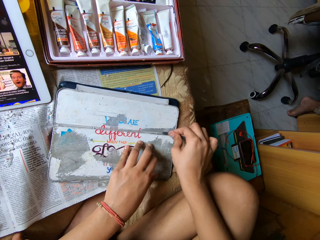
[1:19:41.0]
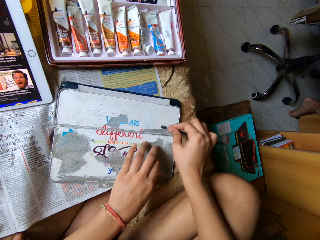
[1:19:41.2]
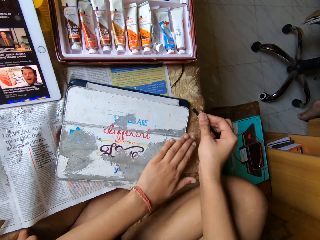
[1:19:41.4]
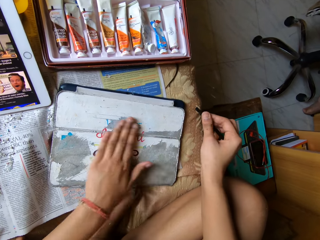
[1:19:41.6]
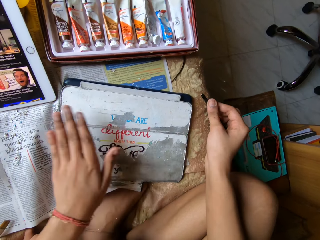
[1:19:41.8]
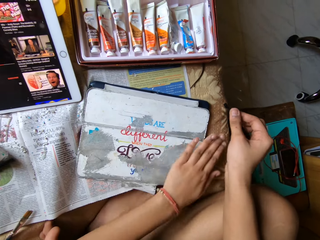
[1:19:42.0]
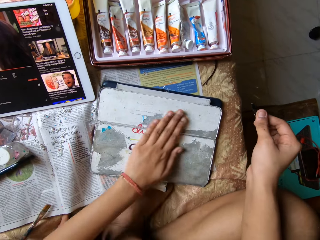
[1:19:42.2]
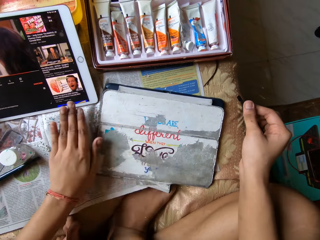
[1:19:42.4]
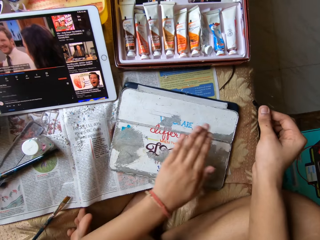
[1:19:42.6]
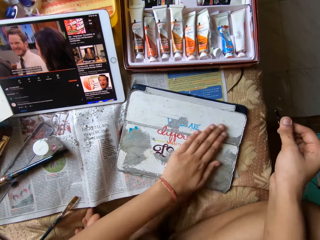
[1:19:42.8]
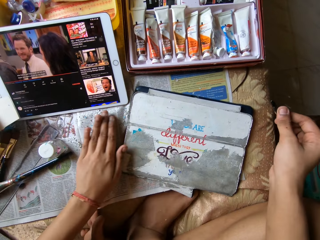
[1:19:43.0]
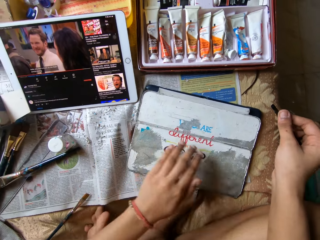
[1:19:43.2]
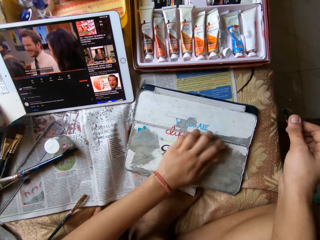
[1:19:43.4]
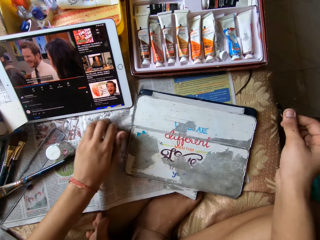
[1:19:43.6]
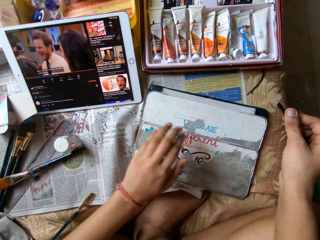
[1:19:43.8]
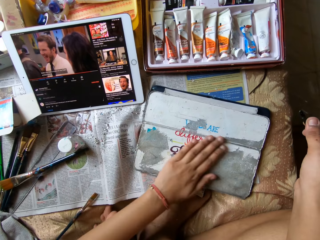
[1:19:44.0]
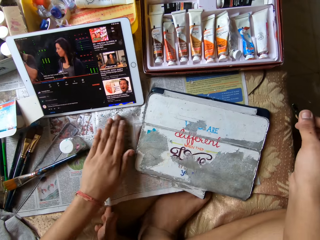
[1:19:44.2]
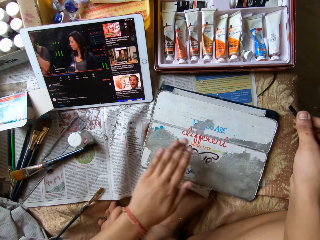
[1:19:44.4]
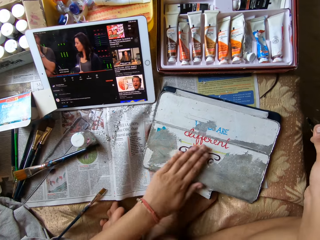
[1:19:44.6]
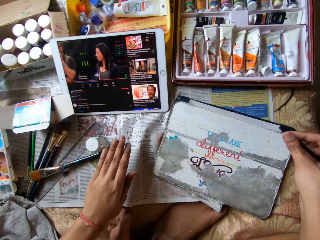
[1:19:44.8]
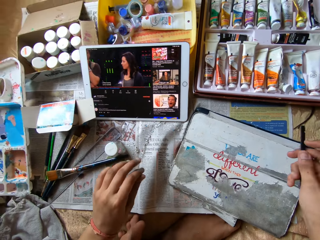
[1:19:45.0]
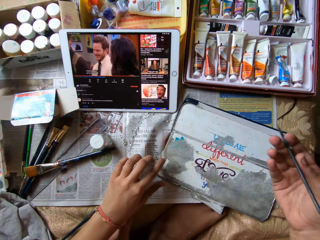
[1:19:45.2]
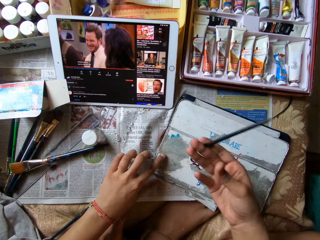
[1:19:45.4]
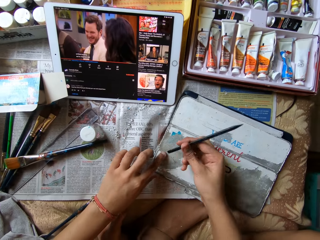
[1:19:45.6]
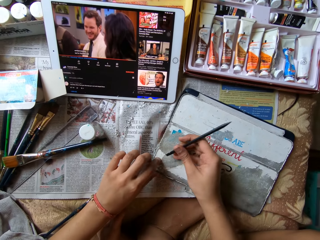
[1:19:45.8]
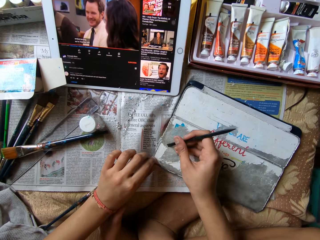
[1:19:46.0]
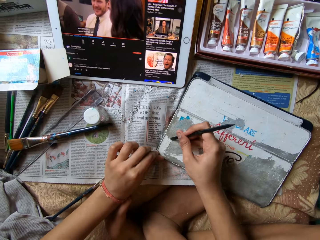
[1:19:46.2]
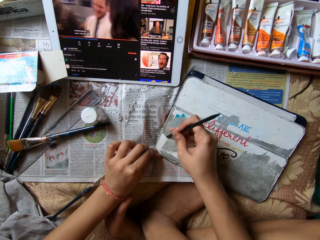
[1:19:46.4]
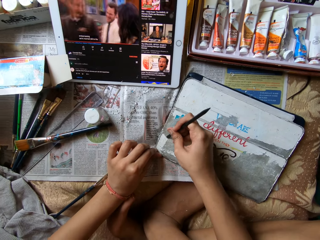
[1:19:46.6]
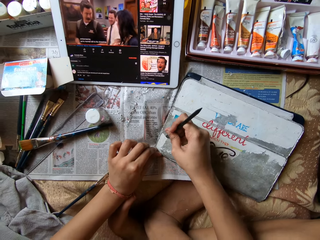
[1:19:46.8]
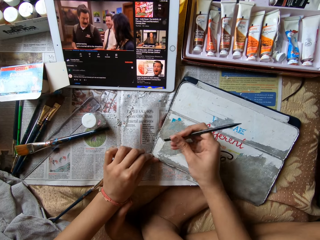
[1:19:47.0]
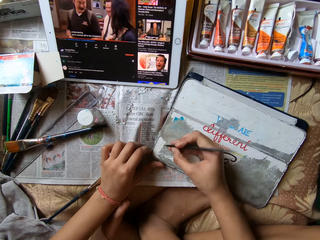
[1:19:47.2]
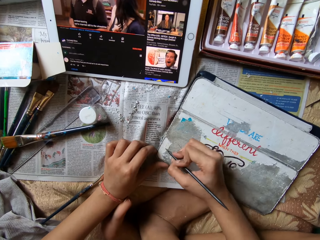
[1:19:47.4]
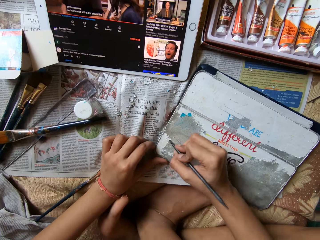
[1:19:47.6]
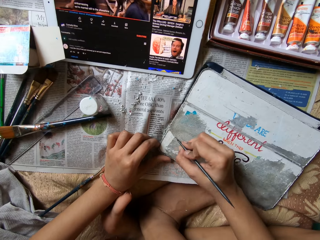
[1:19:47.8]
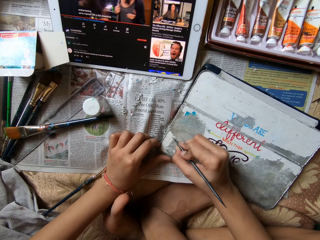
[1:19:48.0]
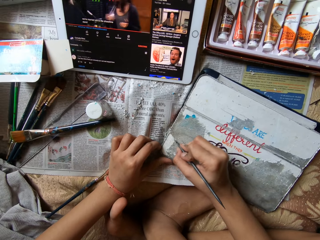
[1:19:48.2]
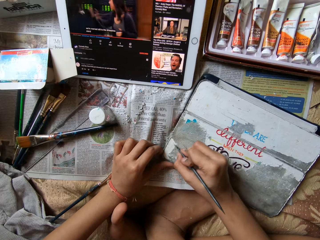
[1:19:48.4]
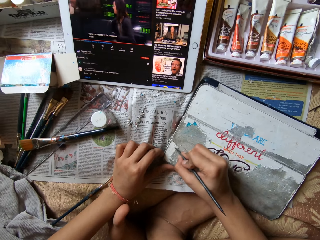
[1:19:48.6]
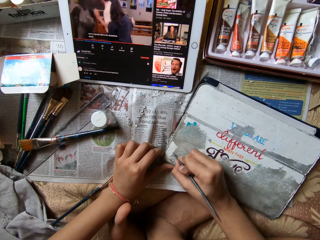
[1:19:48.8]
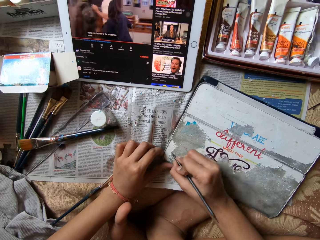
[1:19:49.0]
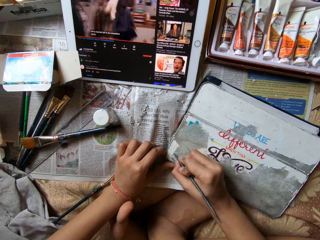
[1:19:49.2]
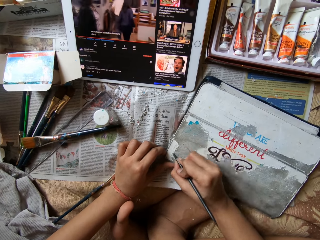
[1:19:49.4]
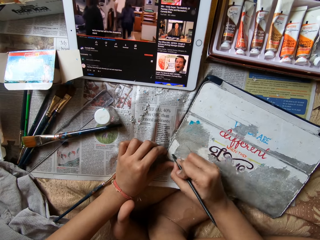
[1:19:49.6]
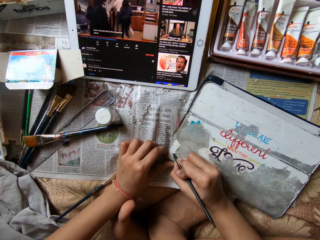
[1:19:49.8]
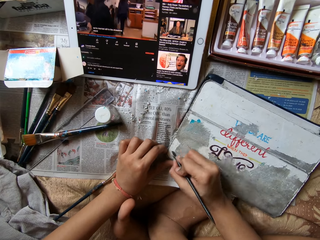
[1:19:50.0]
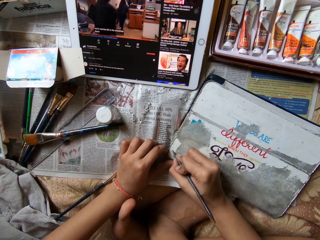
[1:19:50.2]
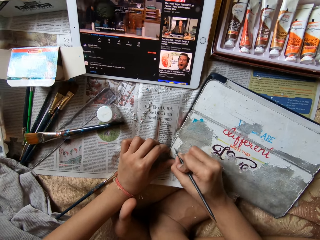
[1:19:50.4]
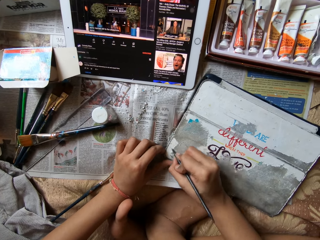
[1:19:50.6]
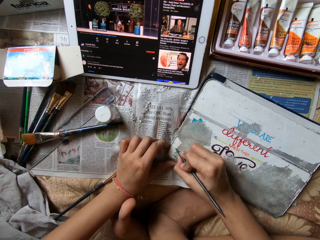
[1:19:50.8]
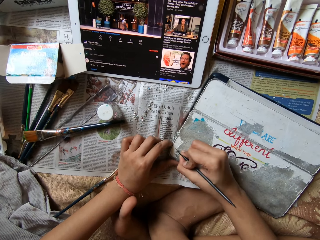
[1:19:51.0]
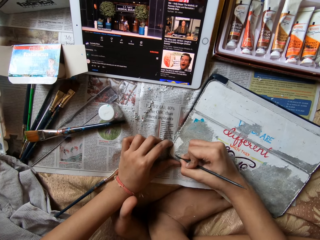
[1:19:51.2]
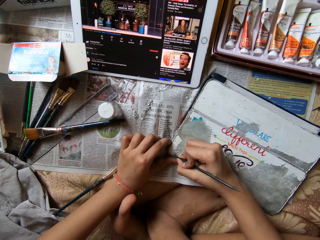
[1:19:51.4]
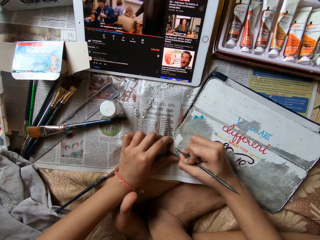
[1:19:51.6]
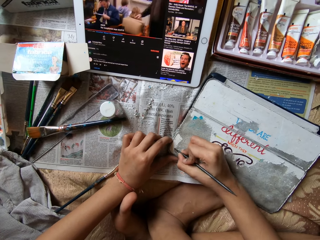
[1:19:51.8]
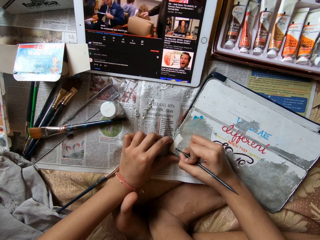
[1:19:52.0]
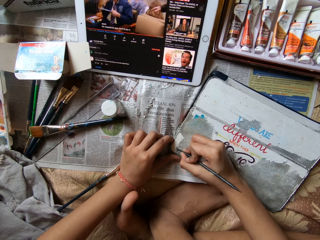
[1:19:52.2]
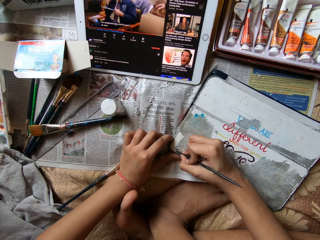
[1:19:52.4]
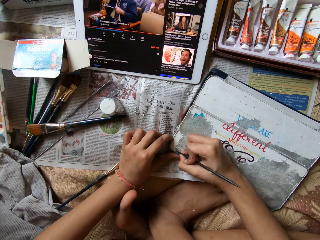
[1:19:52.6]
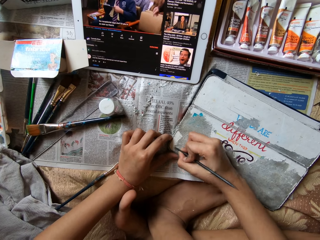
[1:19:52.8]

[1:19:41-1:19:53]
The camera wearer cleans the metal board with her left hand. She touches the metal board with her left hand. She holds the plastic stick or scrubber. She scrapes the metal board on the table with the plastic stick in her right hand.

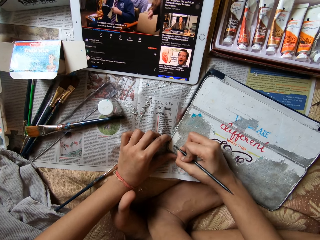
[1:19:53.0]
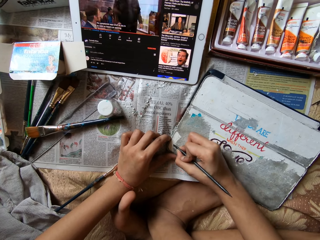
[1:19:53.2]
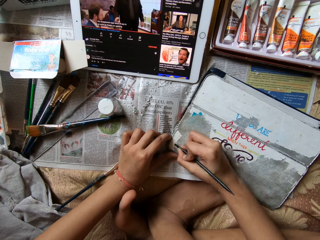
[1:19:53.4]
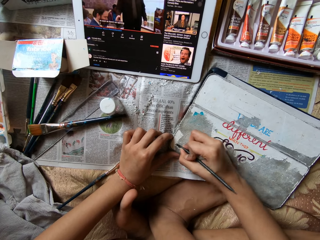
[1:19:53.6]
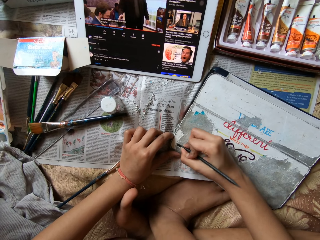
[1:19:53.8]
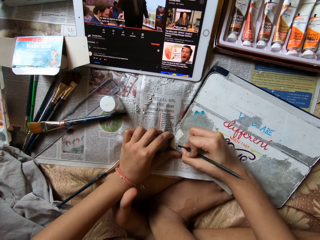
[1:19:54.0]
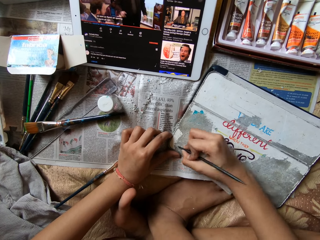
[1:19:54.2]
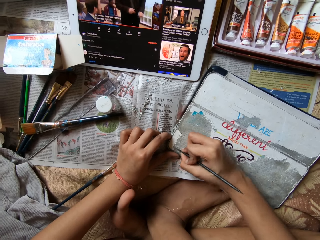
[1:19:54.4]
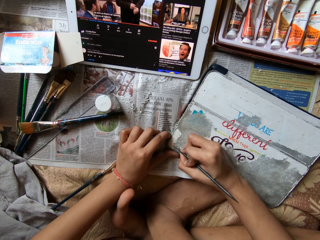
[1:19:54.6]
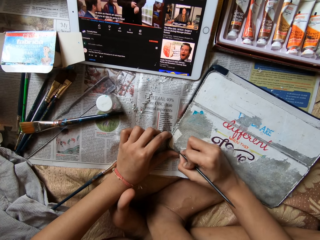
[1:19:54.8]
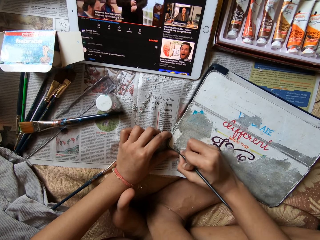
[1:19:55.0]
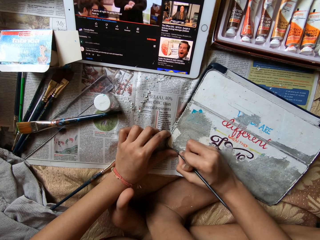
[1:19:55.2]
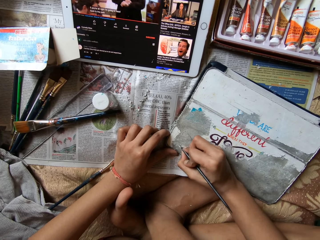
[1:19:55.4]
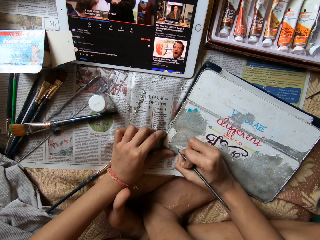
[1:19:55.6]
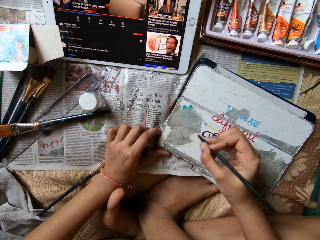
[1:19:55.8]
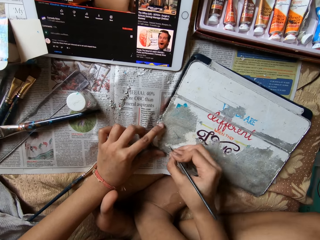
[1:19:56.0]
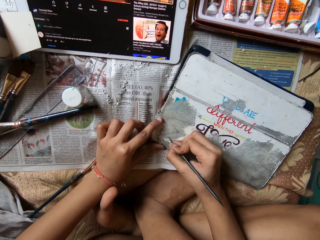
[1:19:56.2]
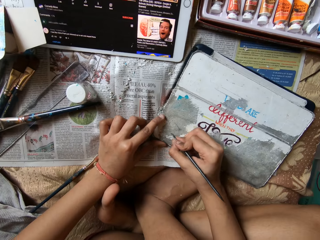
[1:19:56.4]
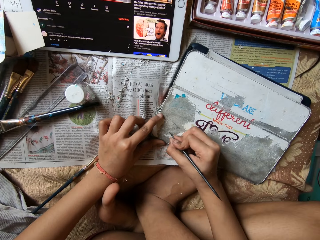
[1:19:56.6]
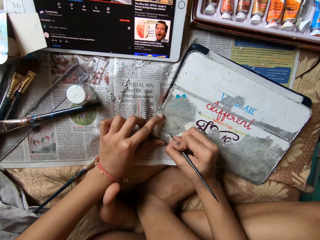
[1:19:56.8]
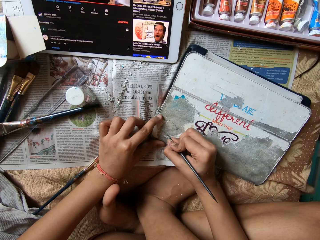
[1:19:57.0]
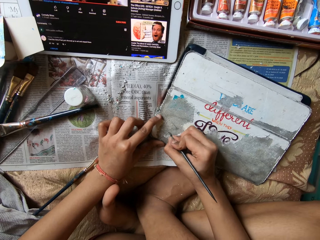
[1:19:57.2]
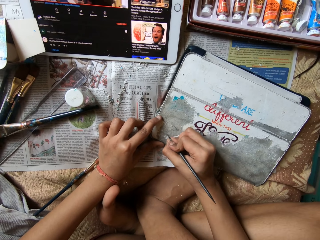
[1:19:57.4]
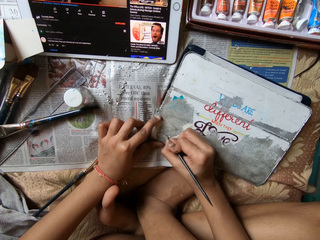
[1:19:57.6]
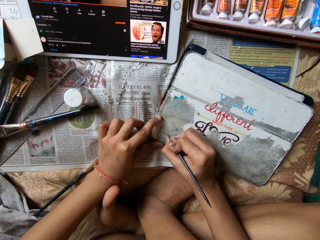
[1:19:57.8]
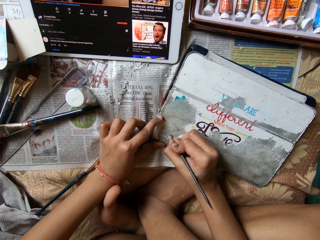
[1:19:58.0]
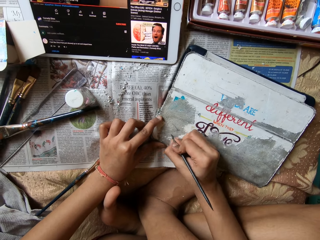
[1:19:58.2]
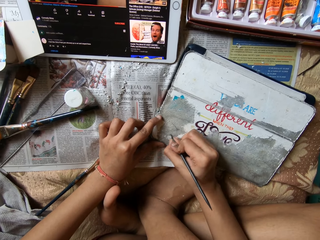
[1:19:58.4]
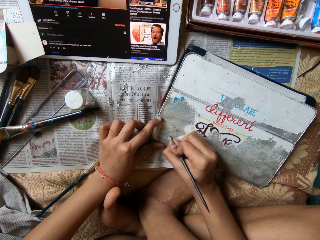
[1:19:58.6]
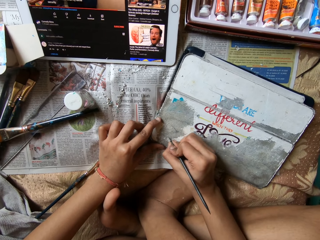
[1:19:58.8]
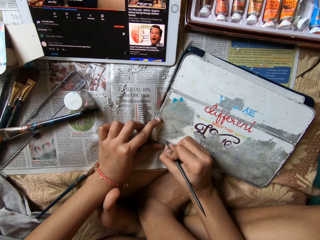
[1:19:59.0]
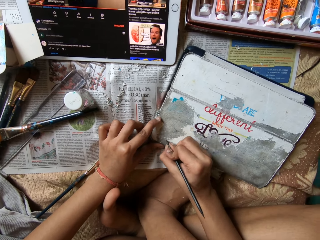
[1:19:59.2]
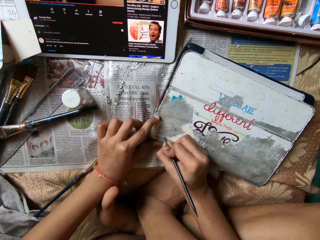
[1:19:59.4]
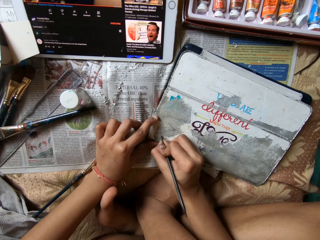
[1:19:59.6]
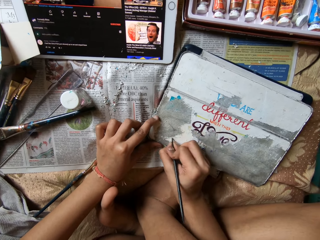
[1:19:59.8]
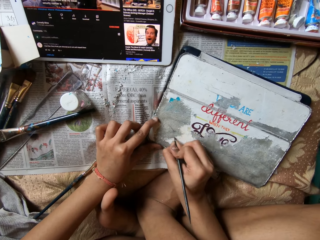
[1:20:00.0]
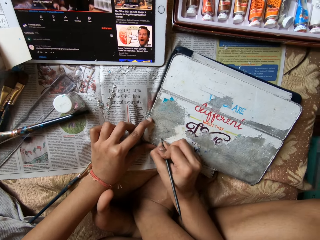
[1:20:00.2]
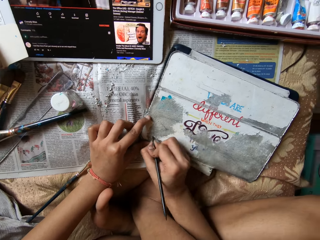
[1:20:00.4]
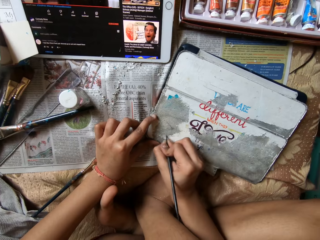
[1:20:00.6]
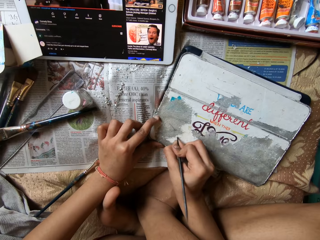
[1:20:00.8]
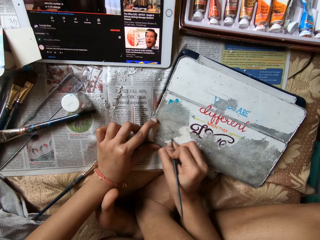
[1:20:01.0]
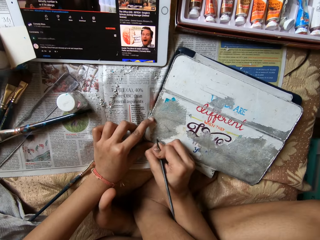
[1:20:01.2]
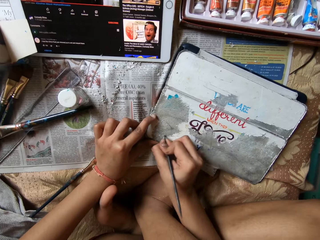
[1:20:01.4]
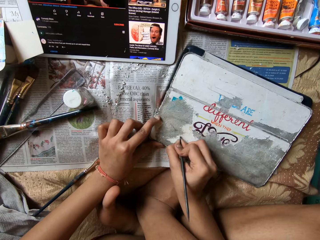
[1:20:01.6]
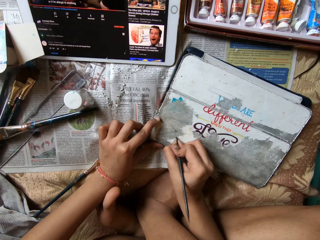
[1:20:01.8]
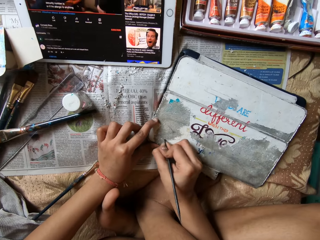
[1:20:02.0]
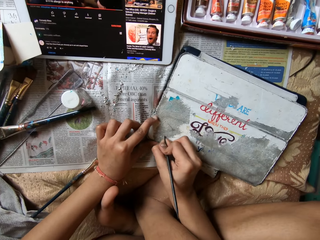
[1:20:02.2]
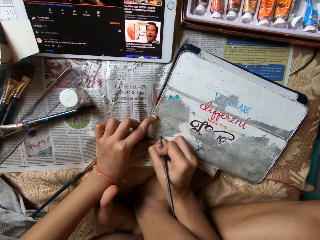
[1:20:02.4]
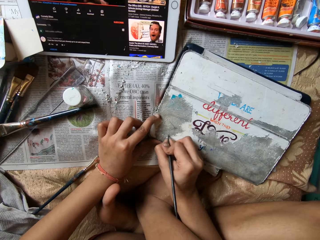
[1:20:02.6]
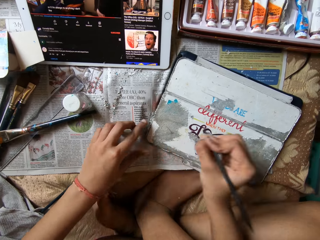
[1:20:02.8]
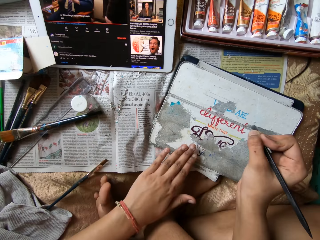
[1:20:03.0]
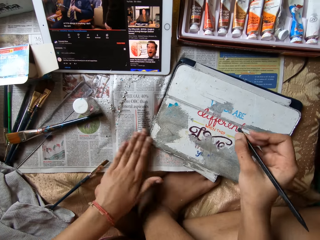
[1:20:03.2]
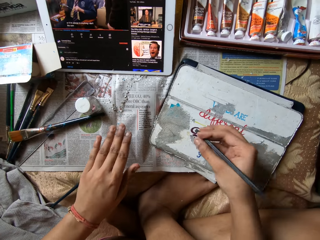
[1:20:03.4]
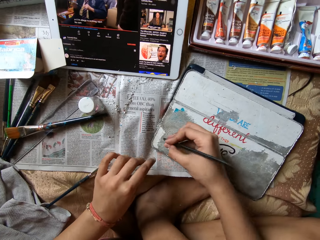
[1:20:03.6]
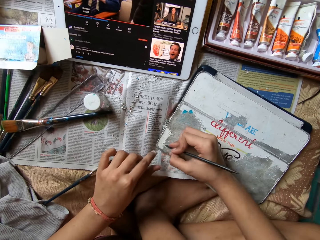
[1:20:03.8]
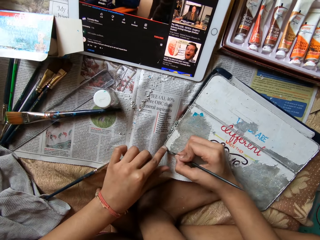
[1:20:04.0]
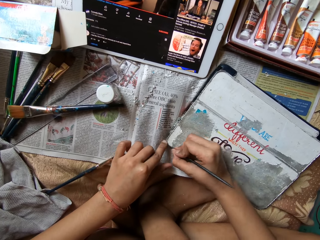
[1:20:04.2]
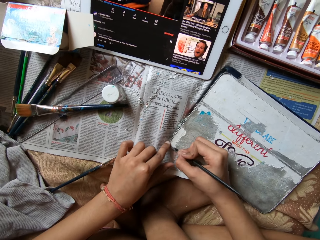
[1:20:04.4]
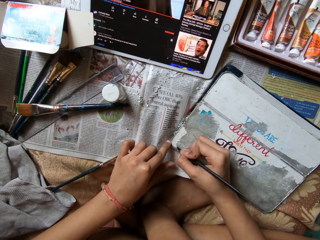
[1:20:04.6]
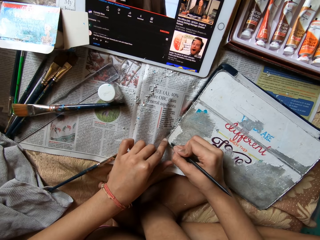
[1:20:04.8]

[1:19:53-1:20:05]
The camera wearer cleans the metal board with her left hand. She scrapes the metal board on the table with the plastic stick in her right hand.
